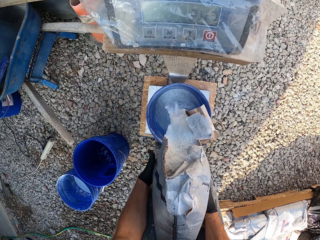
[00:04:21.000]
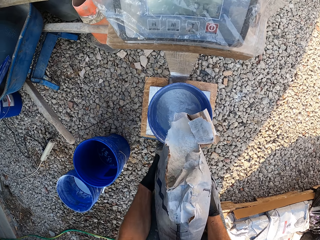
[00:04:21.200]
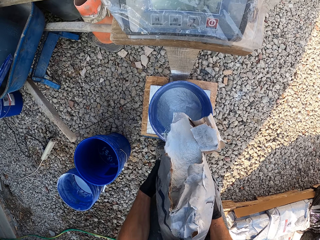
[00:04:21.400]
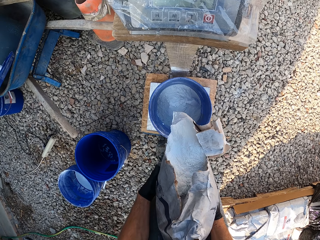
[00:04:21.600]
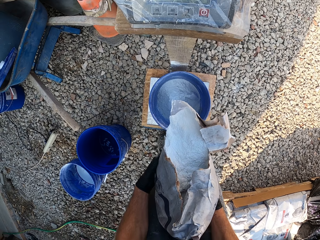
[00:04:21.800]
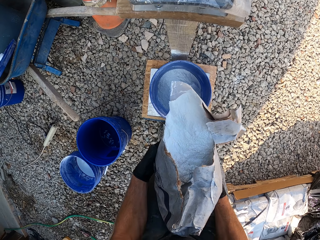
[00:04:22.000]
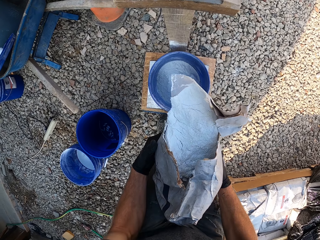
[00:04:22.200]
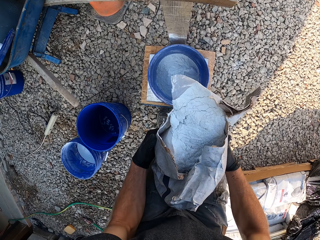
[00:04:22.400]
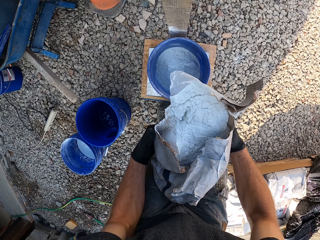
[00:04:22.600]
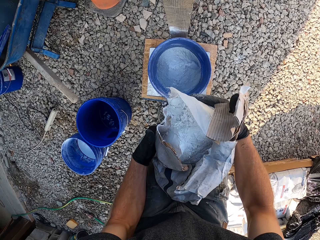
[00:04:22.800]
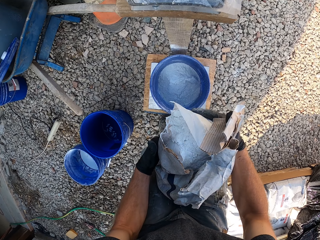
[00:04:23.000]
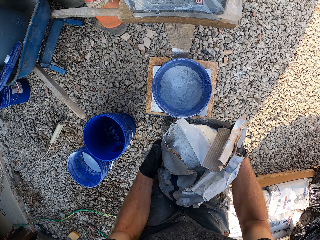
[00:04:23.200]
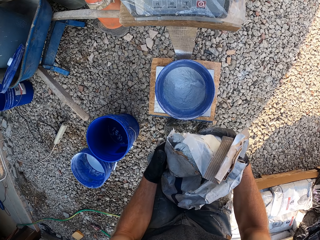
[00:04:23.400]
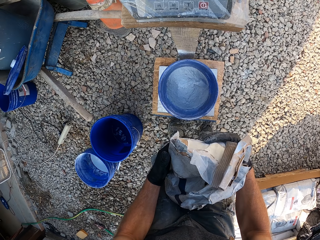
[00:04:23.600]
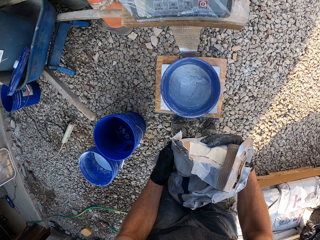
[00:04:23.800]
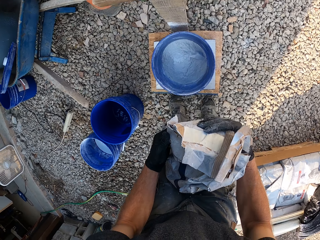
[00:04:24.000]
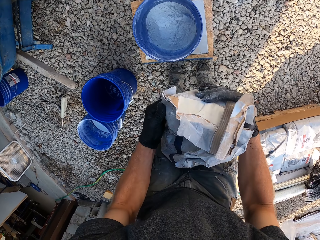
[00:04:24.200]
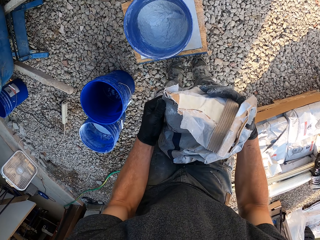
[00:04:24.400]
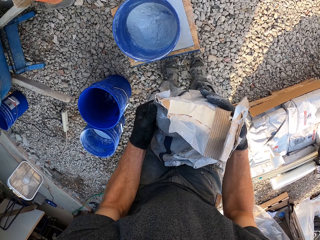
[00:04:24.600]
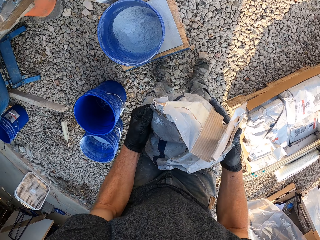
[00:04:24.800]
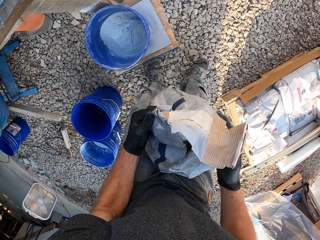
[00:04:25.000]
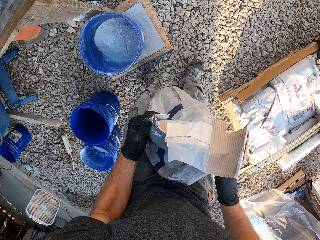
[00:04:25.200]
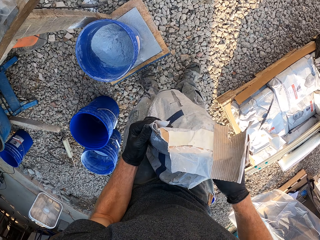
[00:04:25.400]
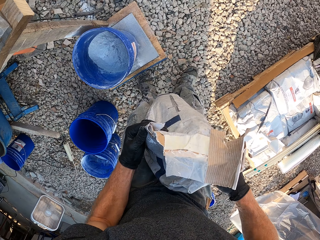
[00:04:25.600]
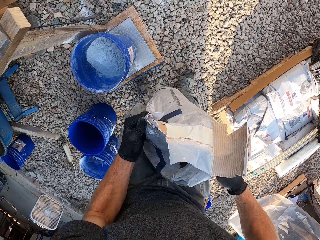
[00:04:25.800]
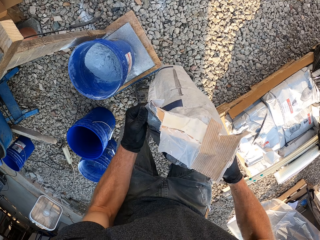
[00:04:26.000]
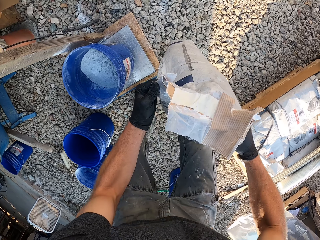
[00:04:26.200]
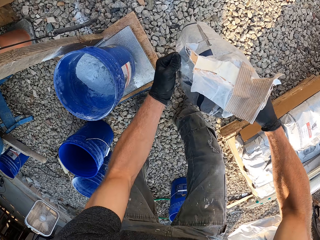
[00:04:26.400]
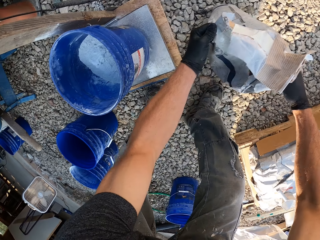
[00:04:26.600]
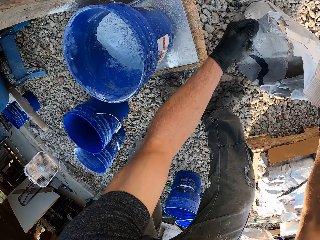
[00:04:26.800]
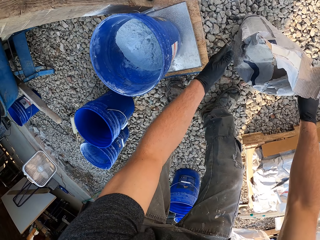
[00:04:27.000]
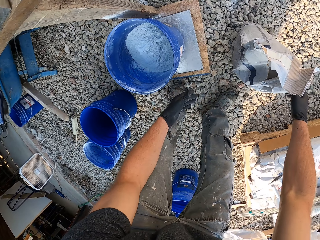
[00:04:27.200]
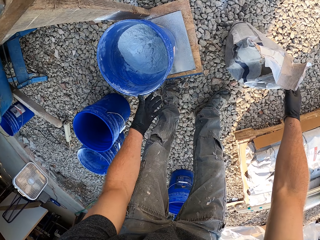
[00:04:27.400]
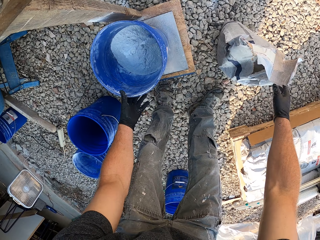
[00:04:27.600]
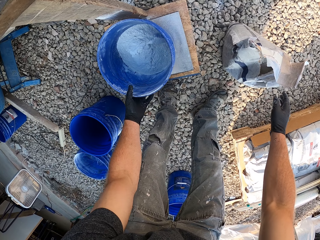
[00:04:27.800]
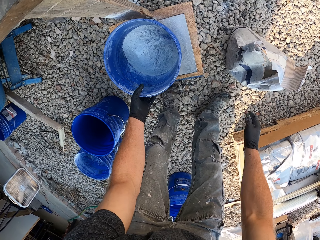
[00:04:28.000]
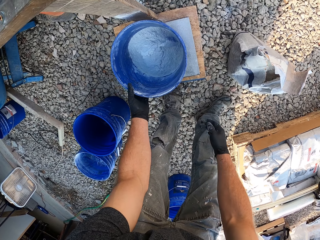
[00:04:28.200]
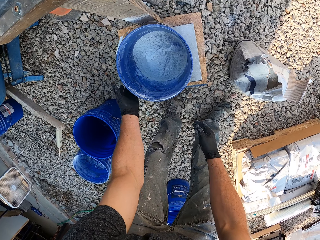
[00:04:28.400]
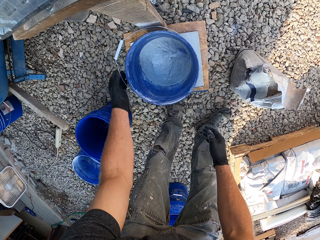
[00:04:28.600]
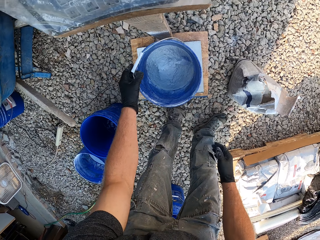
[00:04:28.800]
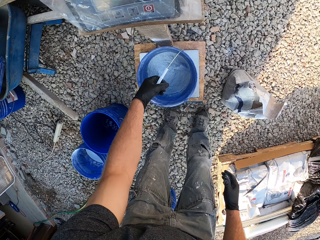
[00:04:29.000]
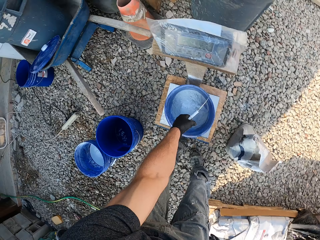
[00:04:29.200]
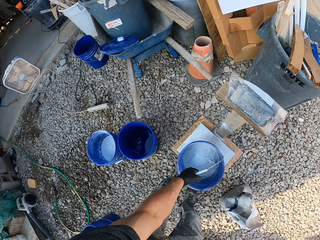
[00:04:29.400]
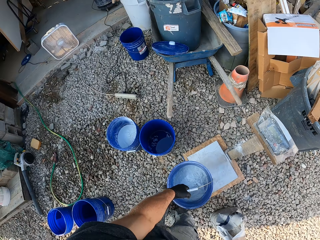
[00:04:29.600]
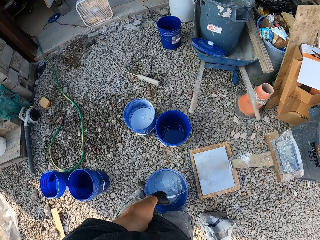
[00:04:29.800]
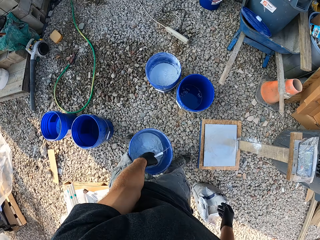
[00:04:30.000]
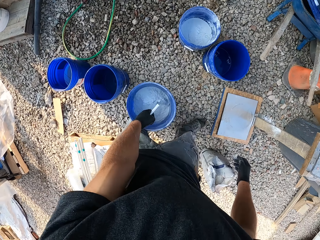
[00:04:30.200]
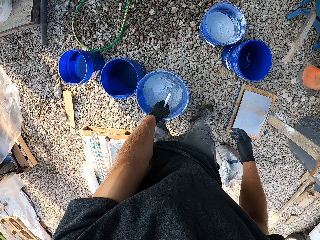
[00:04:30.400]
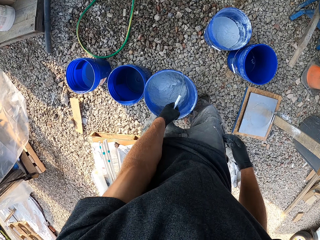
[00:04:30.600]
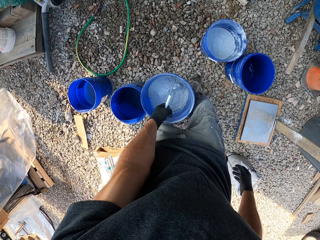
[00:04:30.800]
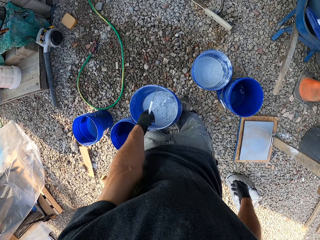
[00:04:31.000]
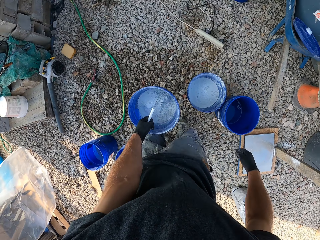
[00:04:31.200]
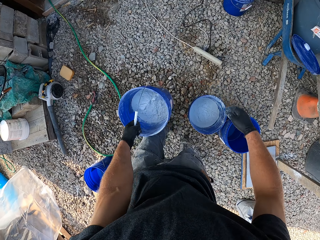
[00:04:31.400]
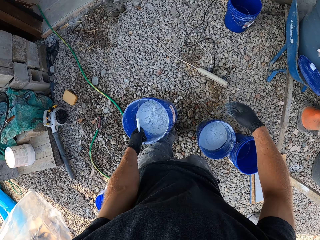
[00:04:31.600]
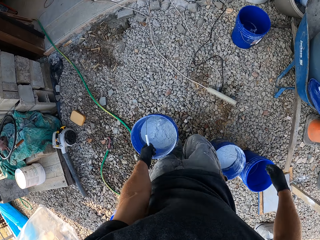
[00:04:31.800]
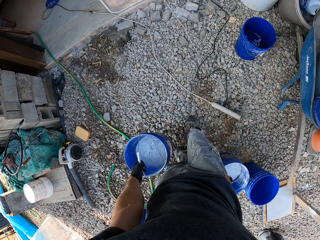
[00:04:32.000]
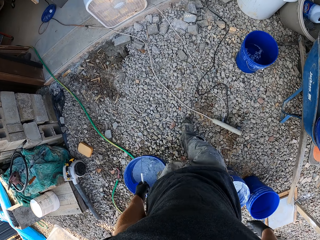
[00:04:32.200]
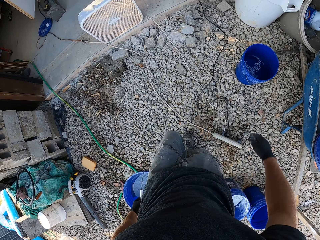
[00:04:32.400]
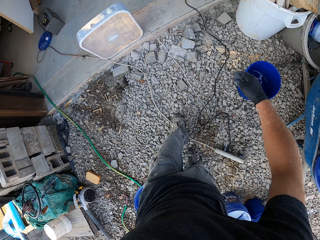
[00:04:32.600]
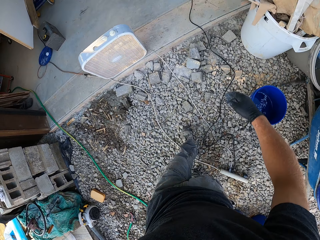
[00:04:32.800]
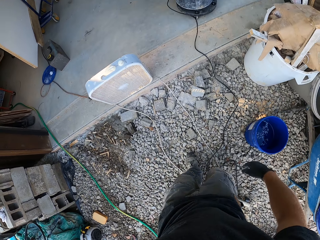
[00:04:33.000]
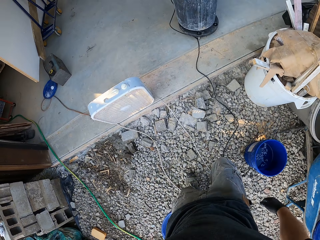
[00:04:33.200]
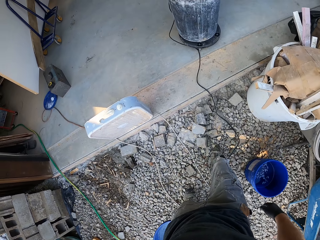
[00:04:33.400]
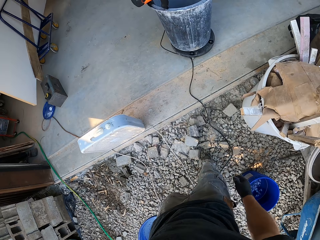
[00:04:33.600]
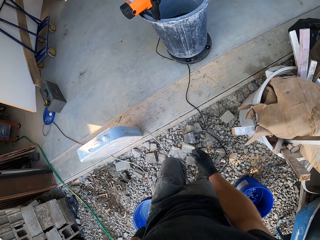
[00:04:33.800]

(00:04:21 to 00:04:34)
The camera wearer folds the bag of cement. They drop the cement on the right of the scale. They pick the bucket of cement from the scale. They walk to the front of a black bucket.

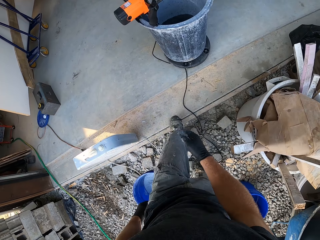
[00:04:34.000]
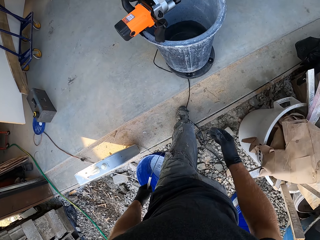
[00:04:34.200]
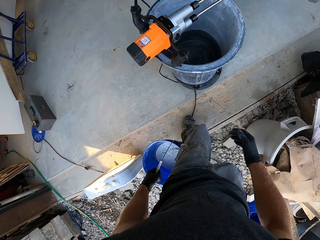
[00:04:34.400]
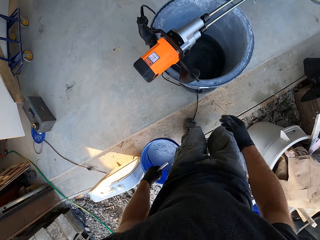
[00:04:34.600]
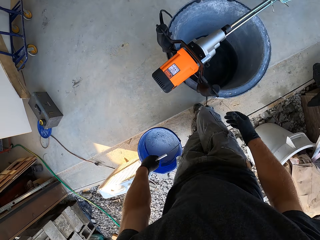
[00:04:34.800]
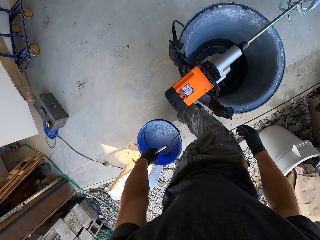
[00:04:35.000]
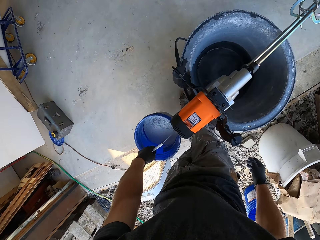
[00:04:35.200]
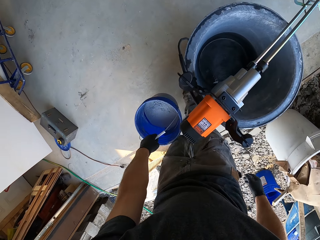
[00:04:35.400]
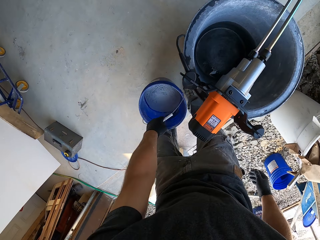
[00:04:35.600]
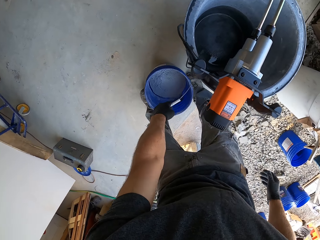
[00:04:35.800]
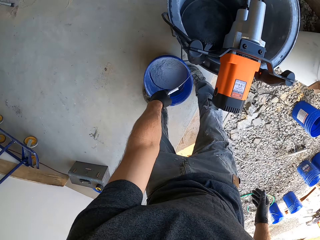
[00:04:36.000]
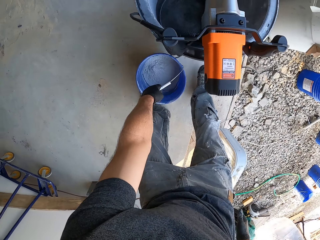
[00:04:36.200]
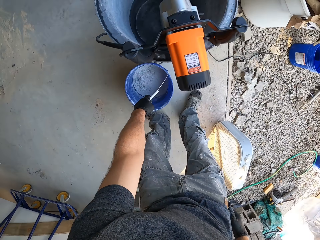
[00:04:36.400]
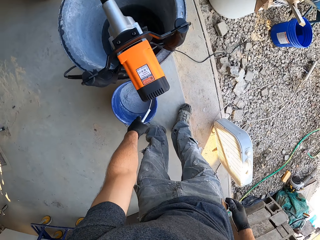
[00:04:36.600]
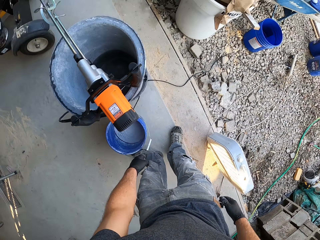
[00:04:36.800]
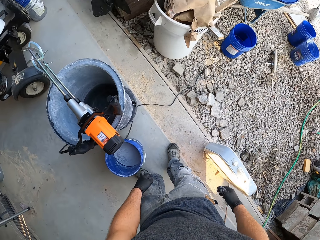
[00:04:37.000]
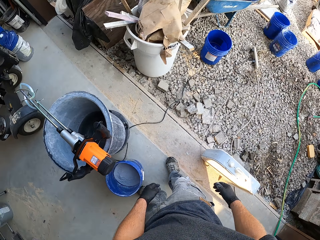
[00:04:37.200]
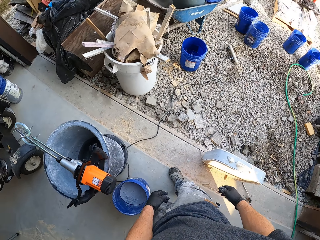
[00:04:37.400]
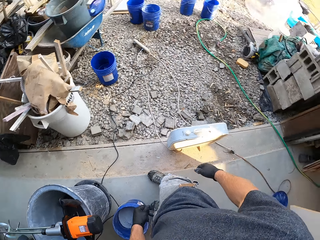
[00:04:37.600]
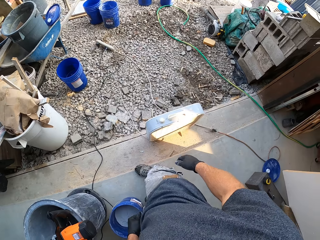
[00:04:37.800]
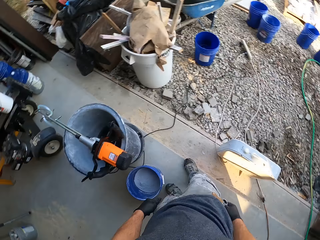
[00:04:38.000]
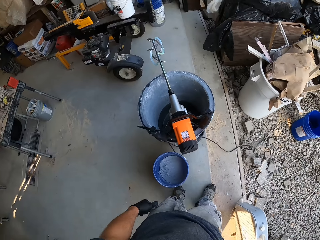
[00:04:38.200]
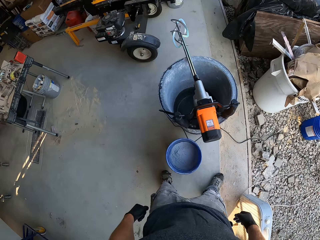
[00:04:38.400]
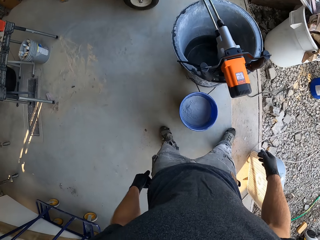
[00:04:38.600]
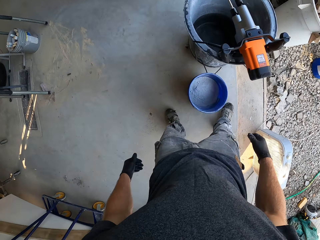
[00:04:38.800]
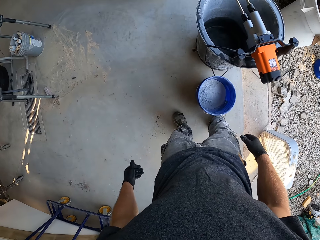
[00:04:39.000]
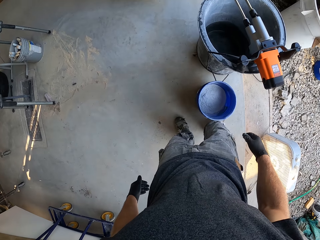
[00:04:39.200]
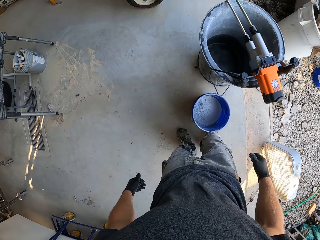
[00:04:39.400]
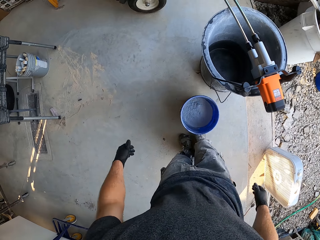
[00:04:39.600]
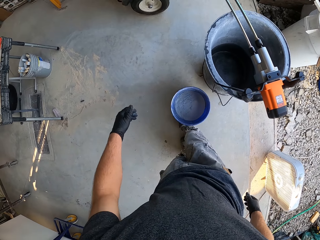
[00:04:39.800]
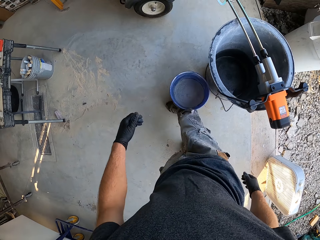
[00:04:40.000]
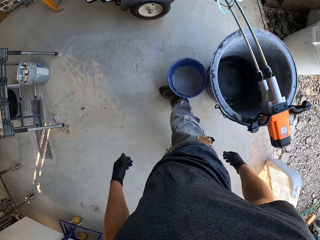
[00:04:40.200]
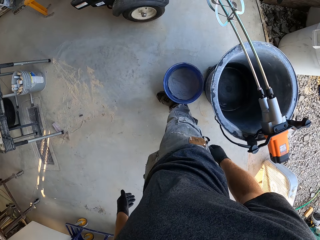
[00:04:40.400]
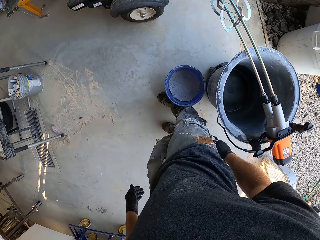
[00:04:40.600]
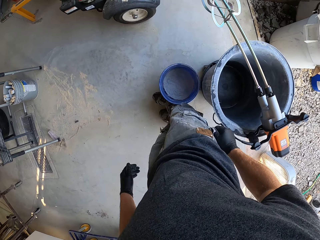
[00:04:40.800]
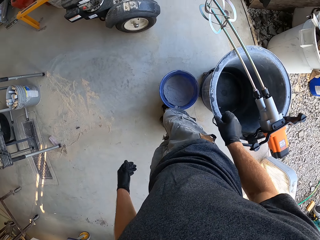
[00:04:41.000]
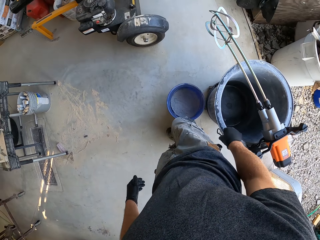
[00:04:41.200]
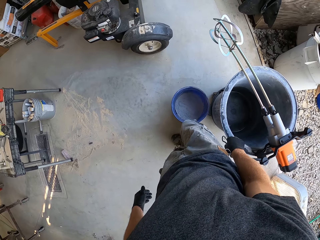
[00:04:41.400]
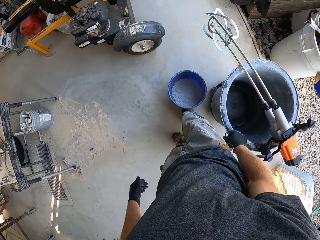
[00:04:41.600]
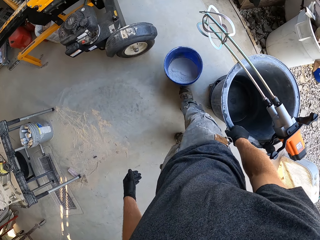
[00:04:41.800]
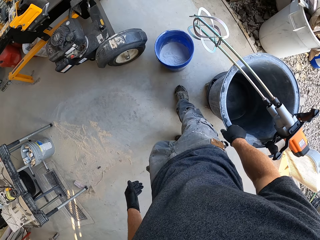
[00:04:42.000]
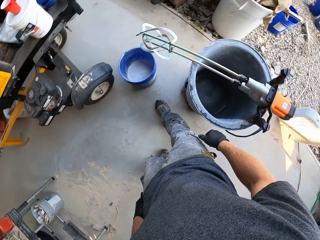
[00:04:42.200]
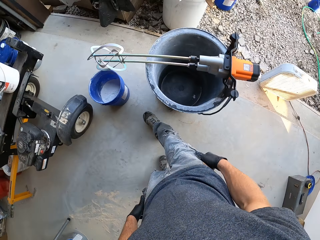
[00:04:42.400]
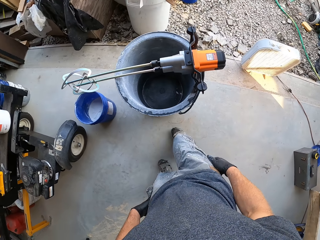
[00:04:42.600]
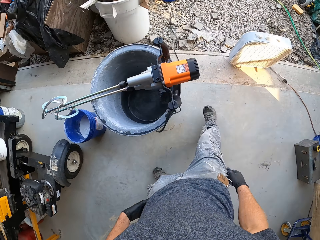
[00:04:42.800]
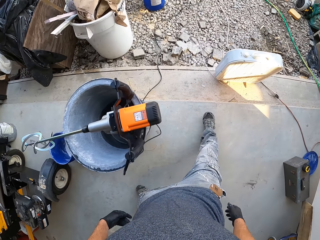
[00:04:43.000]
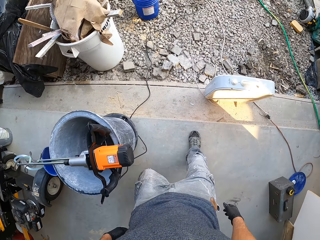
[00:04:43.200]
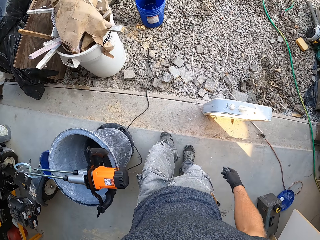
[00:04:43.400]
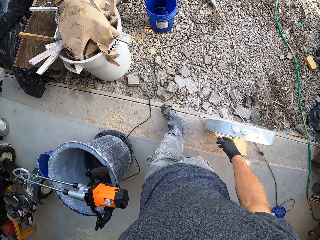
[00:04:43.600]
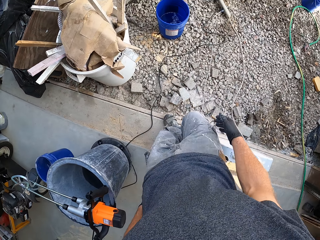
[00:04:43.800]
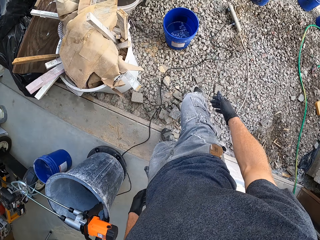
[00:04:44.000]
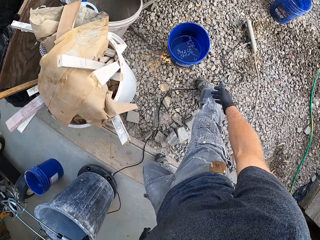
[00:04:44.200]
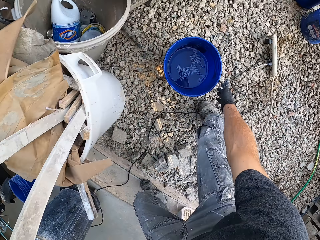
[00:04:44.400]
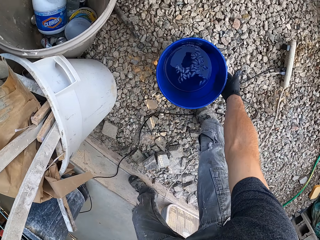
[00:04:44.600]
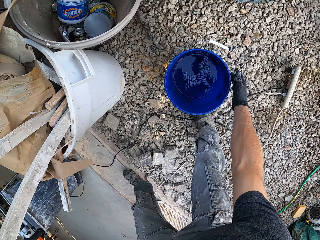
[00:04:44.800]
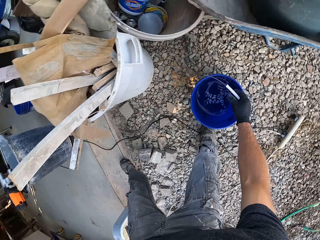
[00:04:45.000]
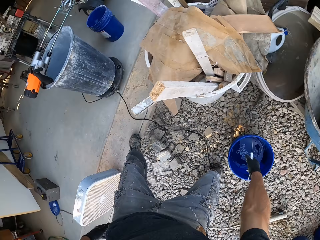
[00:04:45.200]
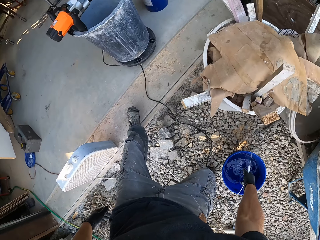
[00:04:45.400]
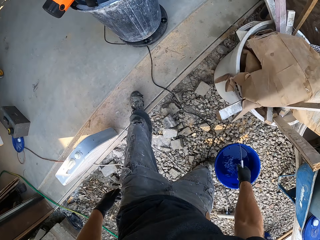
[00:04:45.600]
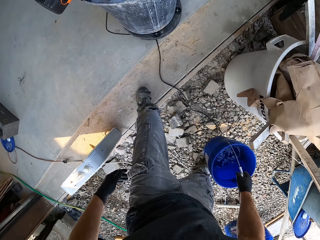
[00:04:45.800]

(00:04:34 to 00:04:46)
The camera wearer drops the bucket on the ground. He glances around the work area. He pushes the bucket on the ground with his right leg. He walks to the bucket of ice blocks. He picks the bucket from the ground. He walks to the first blue bucket.
